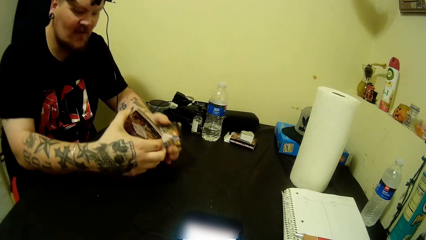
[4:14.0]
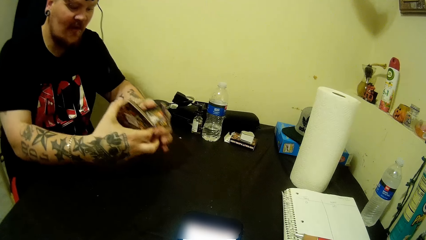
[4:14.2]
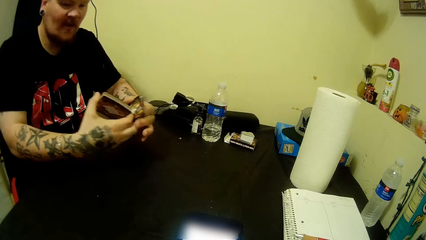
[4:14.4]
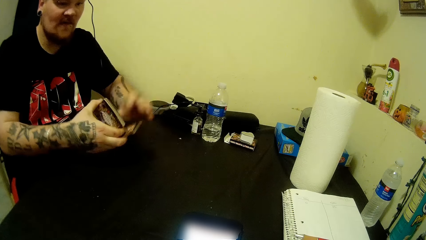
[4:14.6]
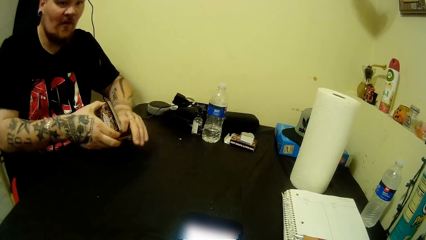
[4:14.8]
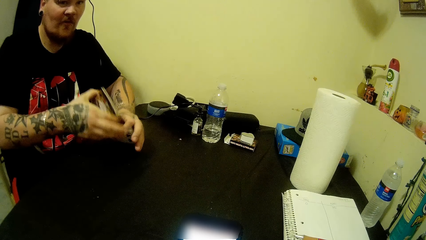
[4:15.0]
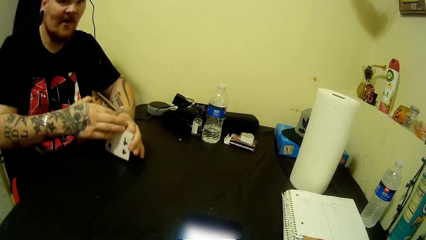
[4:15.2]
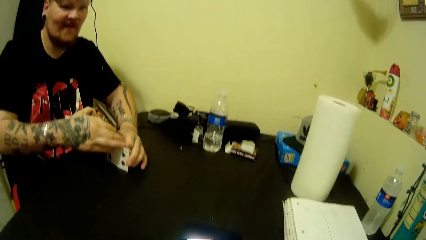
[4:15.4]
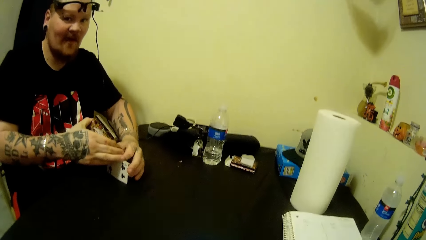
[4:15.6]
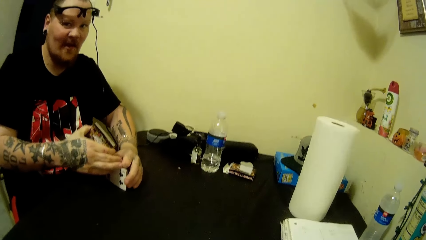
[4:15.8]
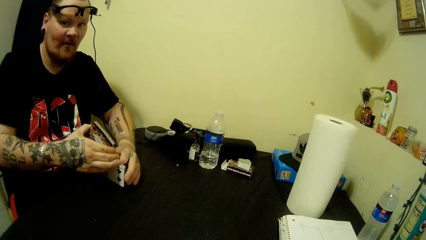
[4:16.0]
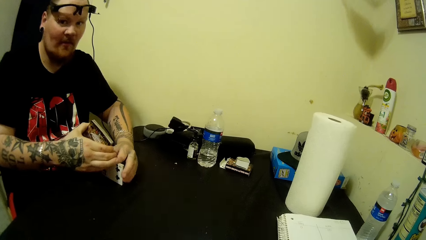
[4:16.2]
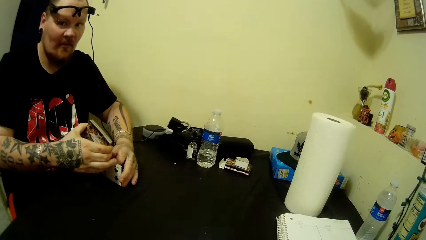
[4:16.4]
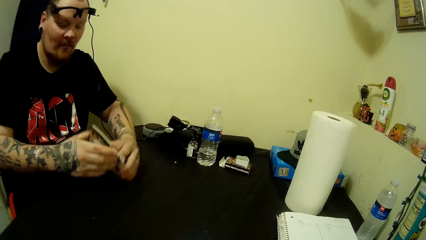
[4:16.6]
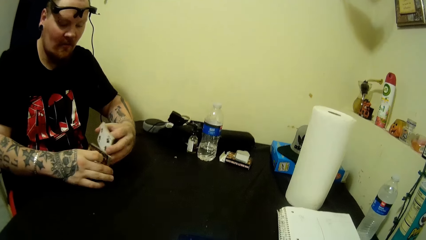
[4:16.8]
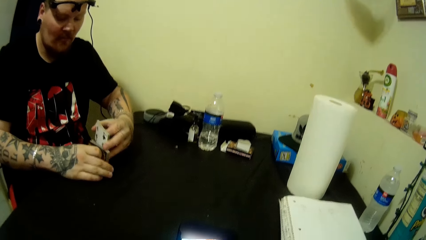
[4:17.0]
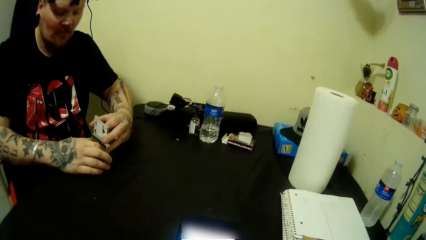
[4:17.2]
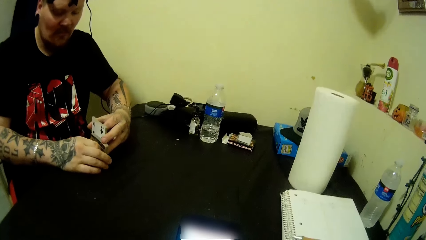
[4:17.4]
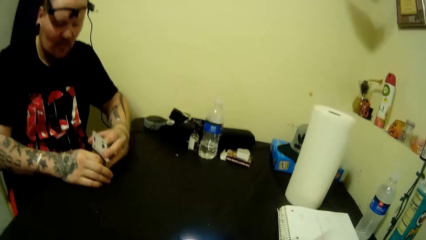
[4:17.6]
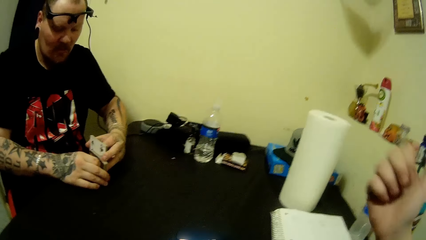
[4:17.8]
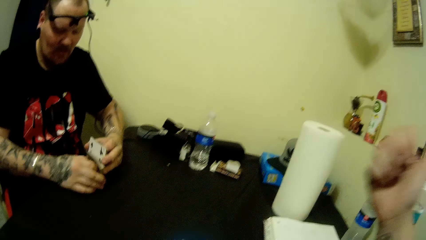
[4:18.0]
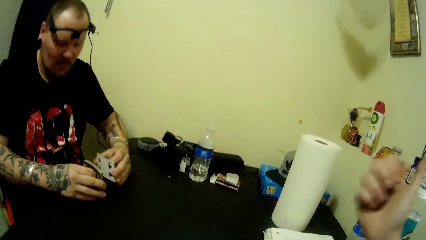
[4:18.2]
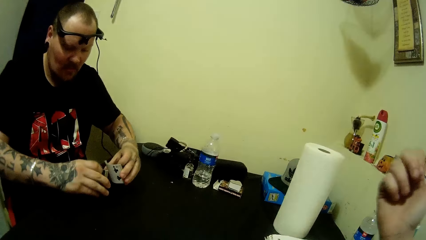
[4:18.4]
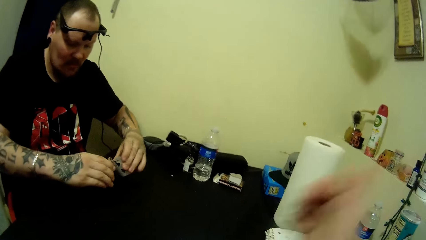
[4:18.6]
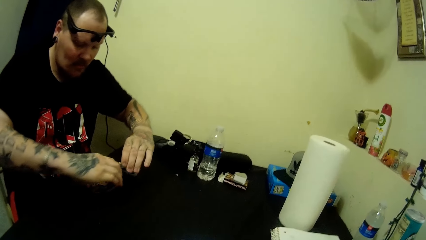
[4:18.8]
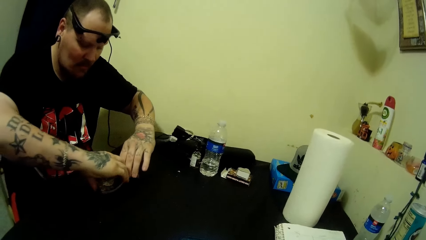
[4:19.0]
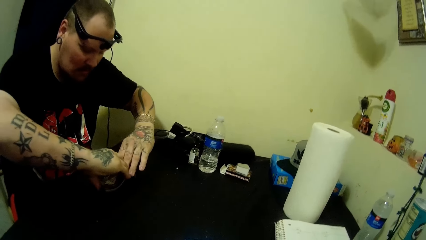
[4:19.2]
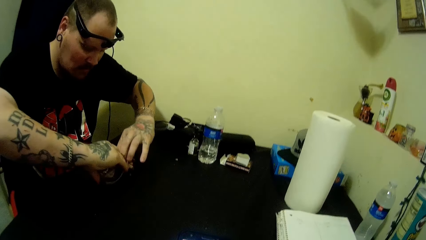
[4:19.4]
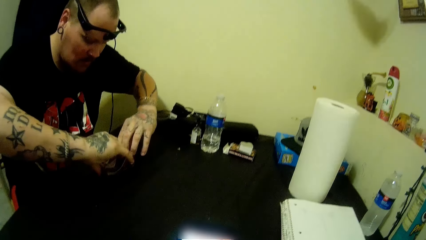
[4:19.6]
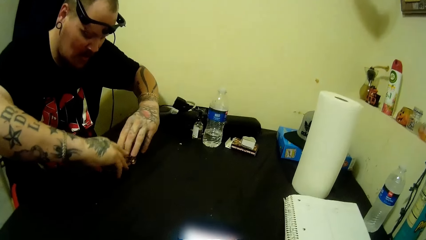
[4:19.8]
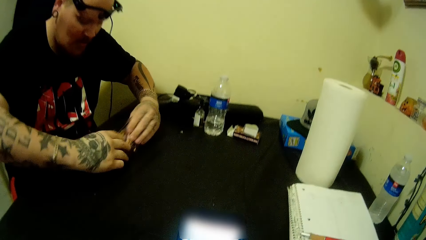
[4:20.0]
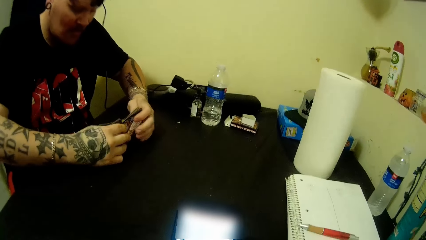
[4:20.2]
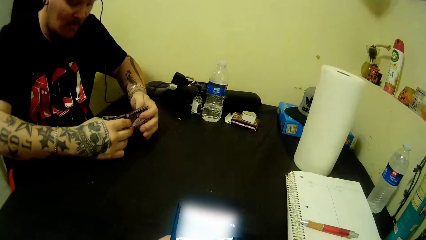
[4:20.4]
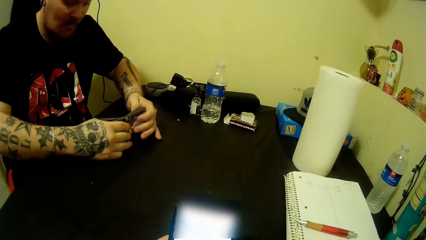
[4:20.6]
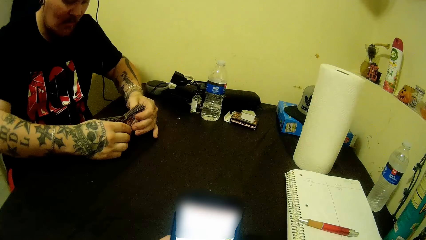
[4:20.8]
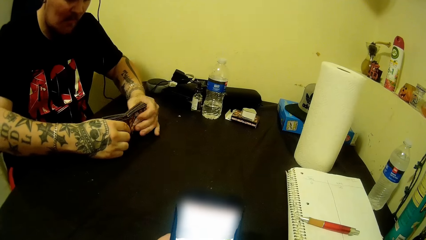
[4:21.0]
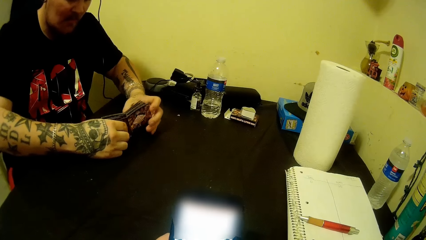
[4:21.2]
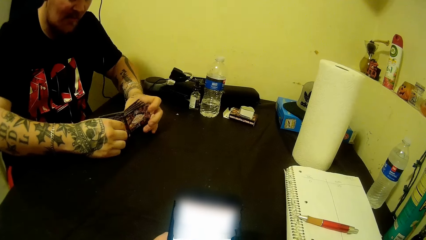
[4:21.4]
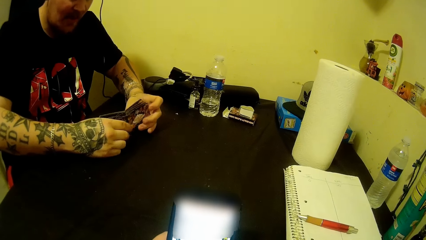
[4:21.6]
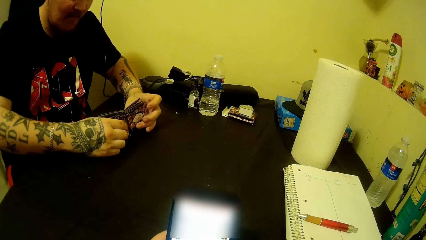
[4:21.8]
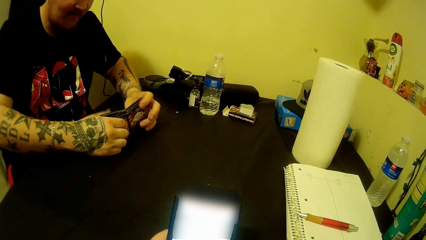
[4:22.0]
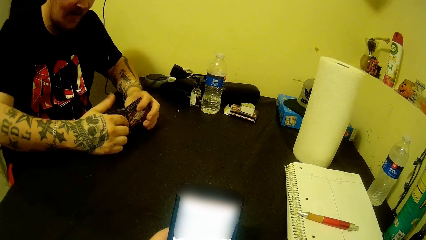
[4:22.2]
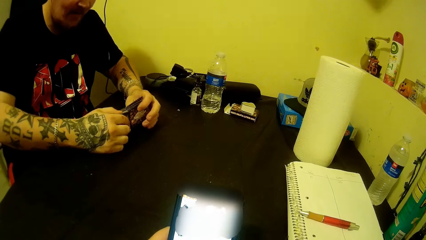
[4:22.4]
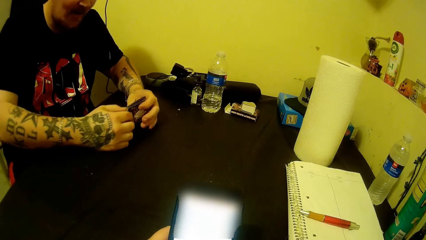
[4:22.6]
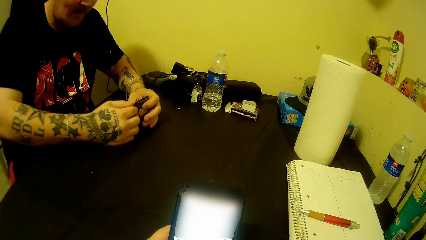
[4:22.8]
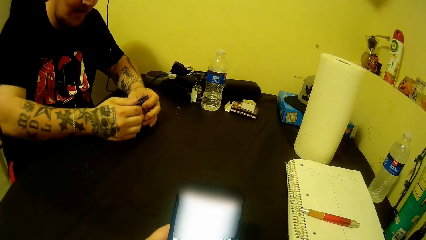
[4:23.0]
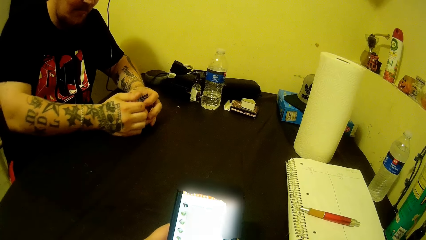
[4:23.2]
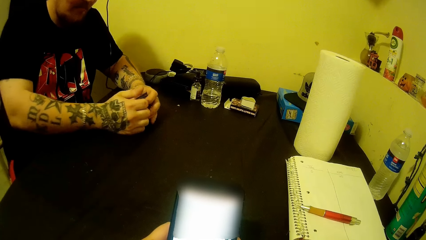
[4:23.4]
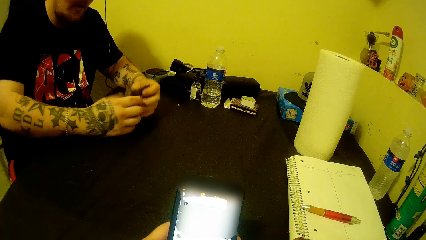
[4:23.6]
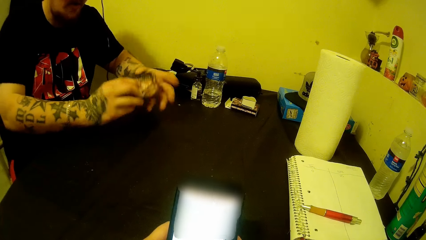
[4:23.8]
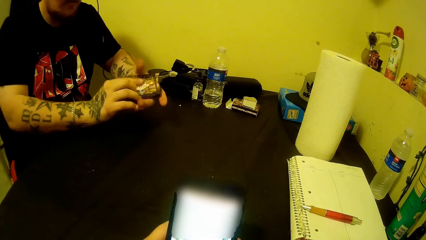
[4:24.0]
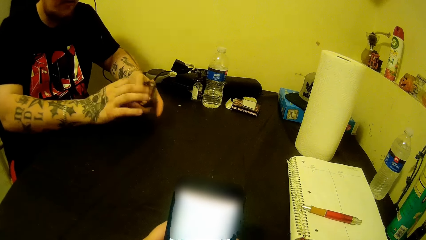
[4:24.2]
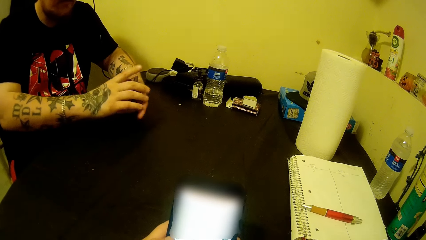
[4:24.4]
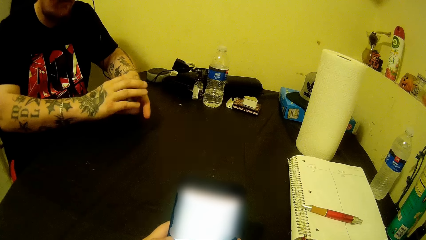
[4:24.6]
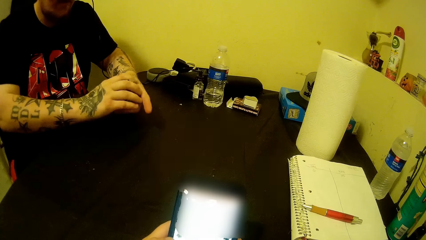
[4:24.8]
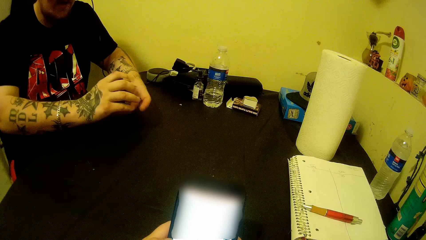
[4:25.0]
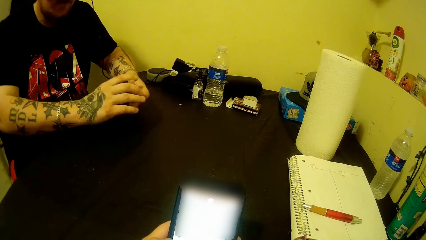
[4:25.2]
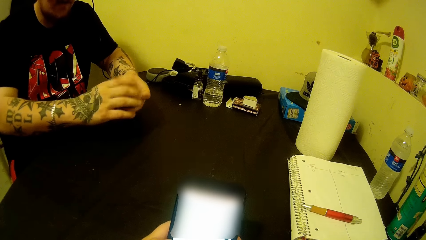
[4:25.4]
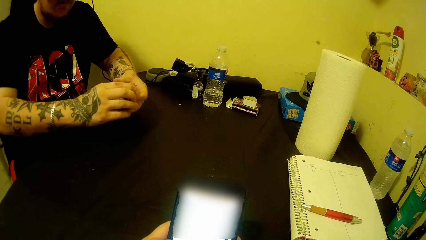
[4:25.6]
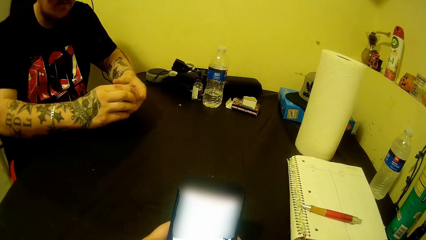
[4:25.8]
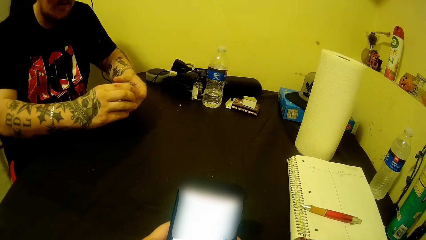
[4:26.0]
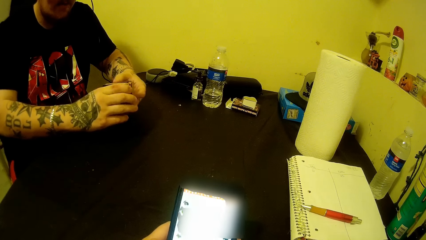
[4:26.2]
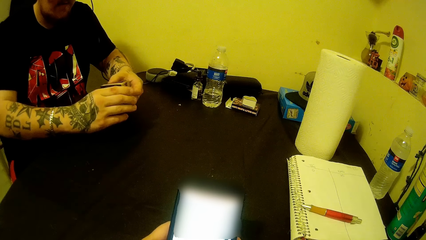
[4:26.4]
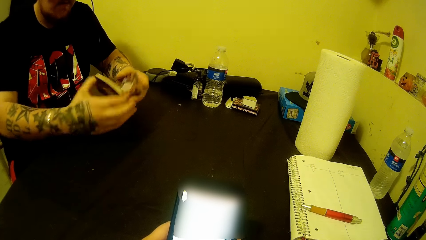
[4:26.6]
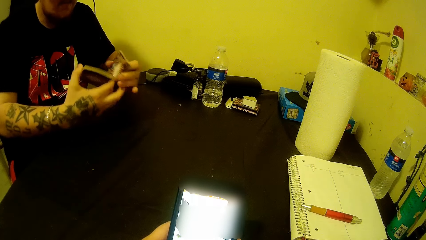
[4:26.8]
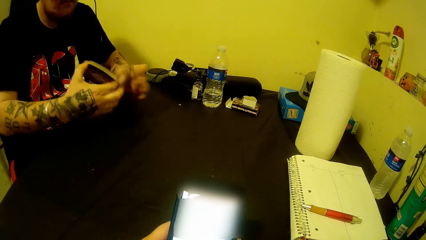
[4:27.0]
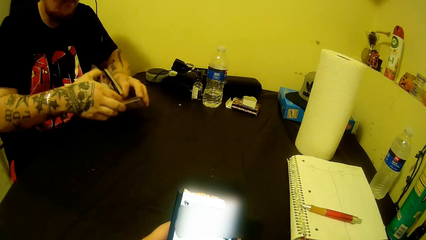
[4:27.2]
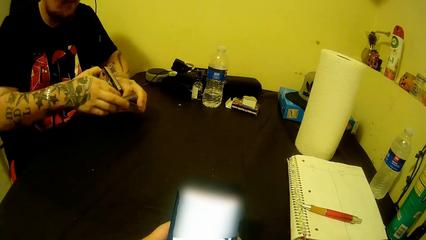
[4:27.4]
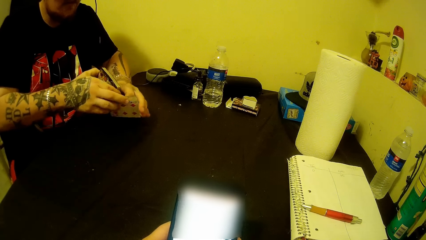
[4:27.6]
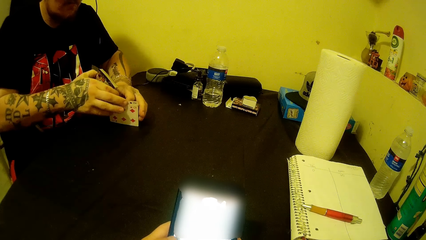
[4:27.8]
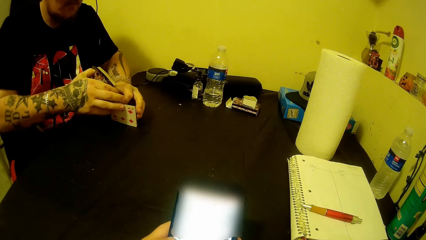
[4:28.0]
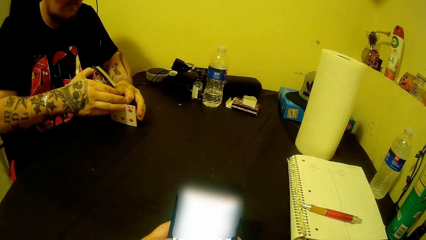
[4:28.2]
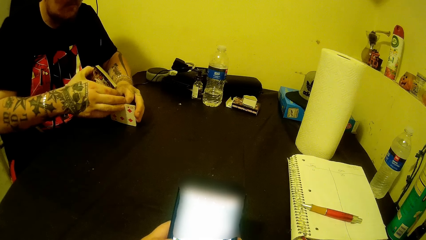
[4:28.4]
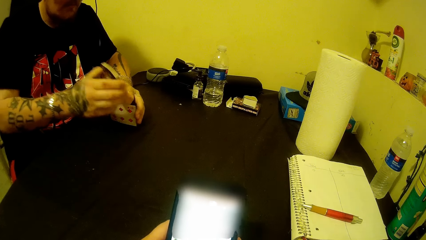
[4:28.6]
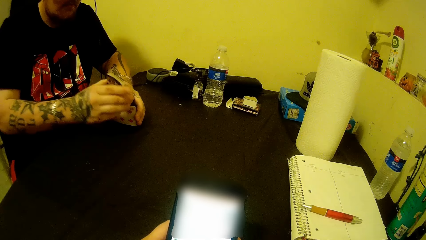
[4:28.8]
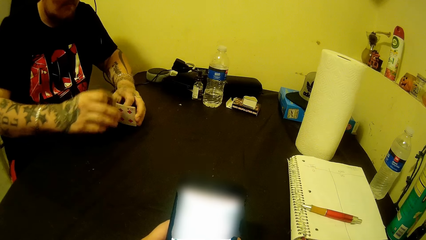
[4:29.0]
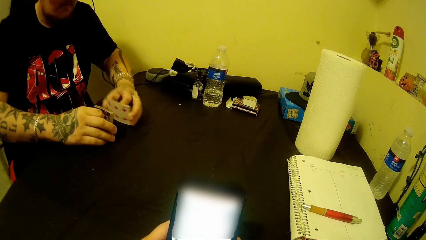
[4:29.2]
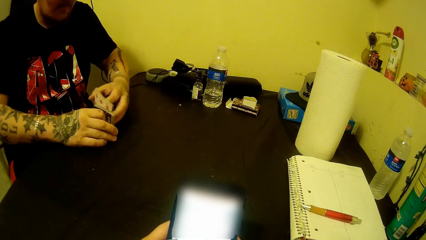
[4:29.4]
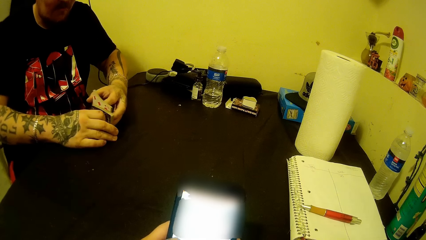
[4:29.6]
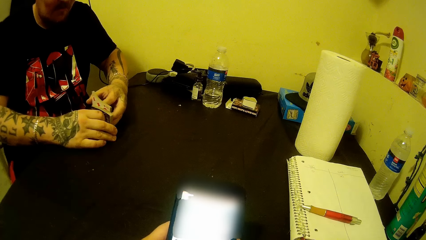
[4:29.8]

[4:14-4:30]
A man puts down chess cards on a table. The camera wearer interacts with the man. The man adjusts the chess cards on the table. The camera wearer lifts up a hand. The man puts down the chess cards on the table. The camera wearer operates a mobile phone with a hand. The man adjusts the chess cards on the table. The man picks up the chess cards from the table. The man adjusts the chess cards on a hand. The man puts down the chess cards on the table.
